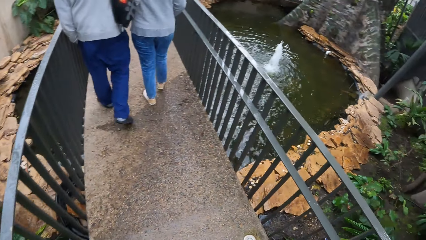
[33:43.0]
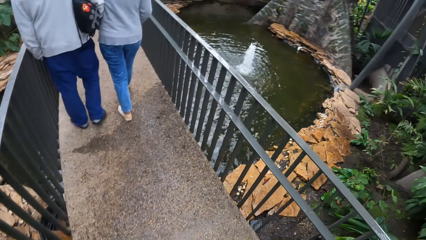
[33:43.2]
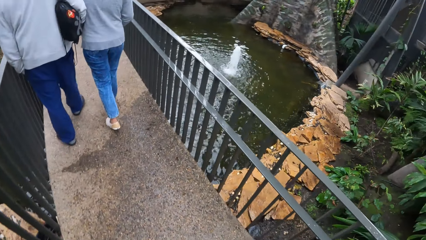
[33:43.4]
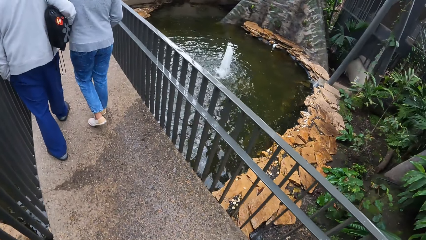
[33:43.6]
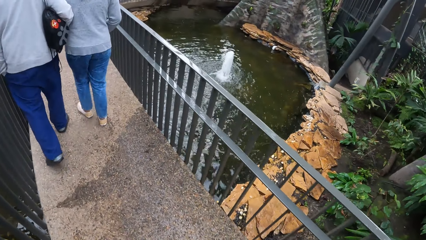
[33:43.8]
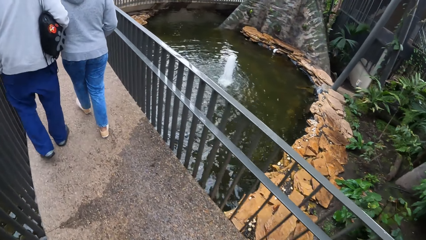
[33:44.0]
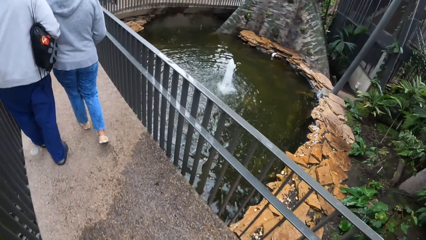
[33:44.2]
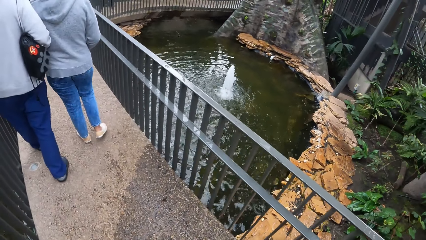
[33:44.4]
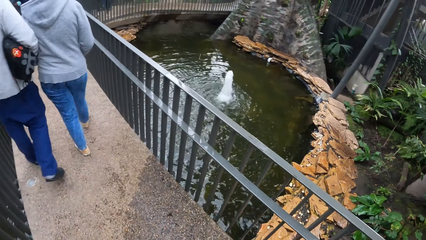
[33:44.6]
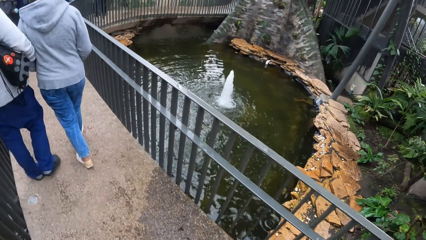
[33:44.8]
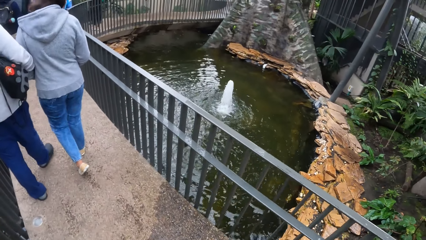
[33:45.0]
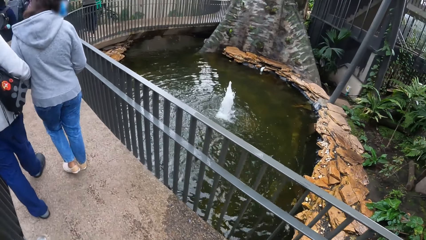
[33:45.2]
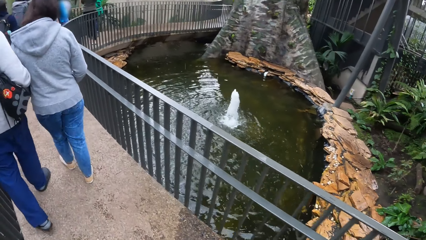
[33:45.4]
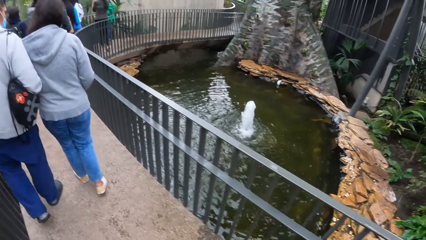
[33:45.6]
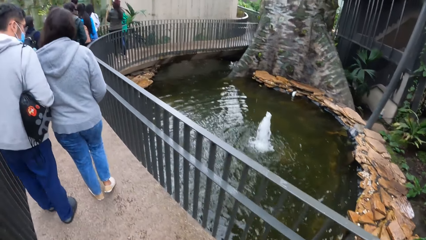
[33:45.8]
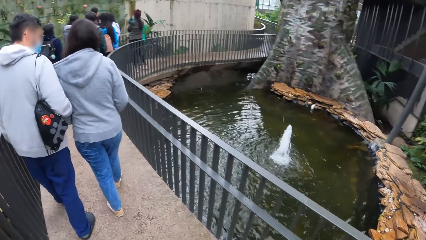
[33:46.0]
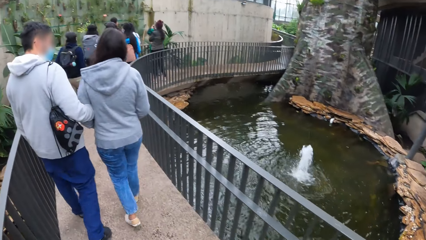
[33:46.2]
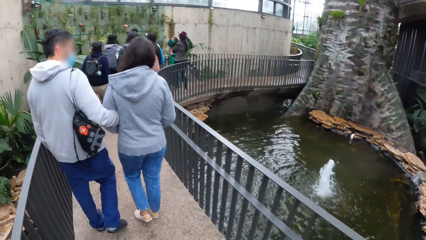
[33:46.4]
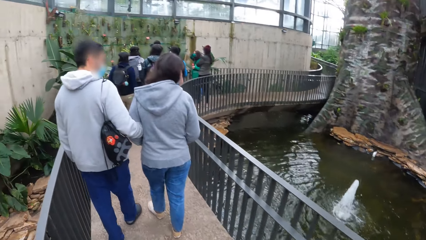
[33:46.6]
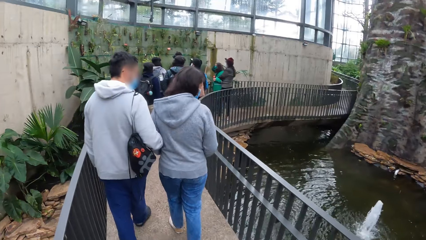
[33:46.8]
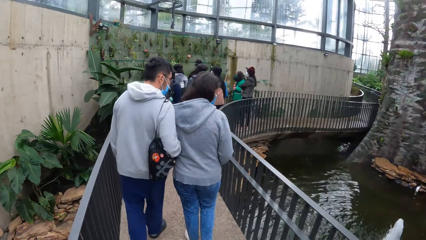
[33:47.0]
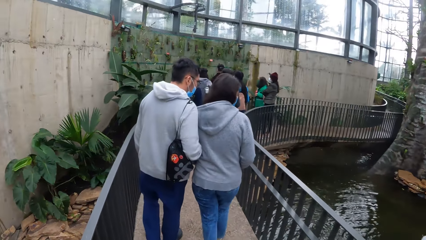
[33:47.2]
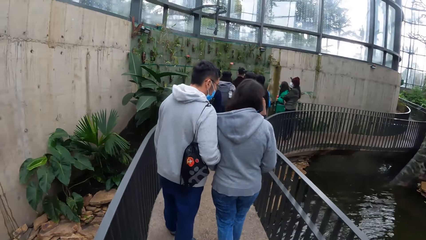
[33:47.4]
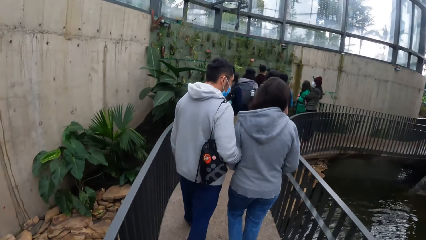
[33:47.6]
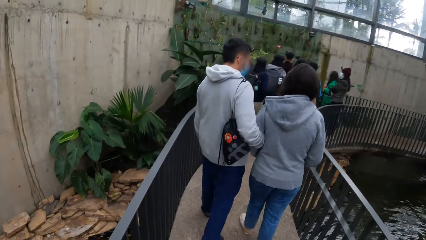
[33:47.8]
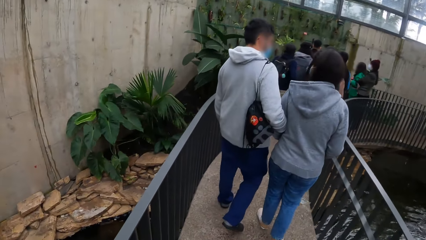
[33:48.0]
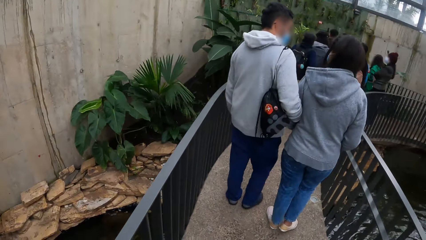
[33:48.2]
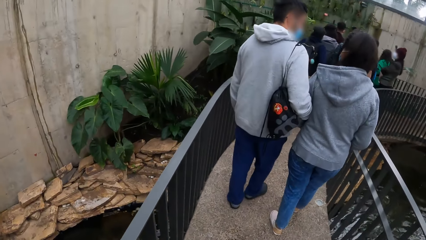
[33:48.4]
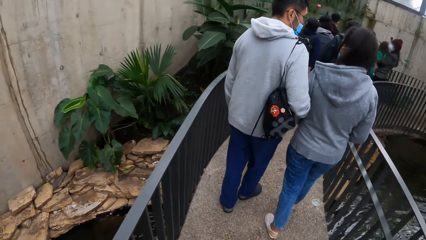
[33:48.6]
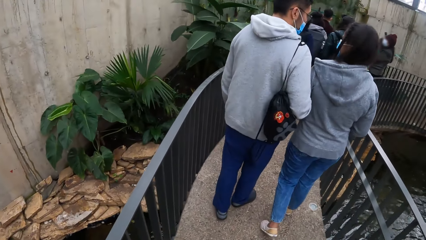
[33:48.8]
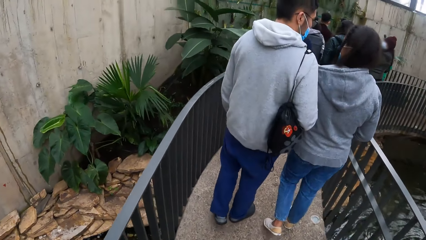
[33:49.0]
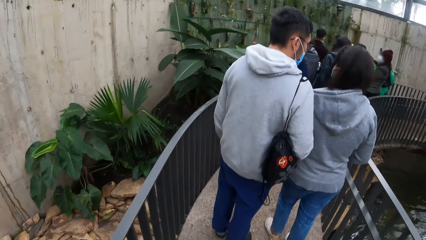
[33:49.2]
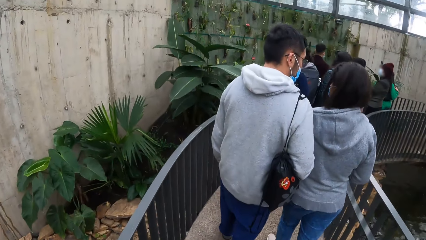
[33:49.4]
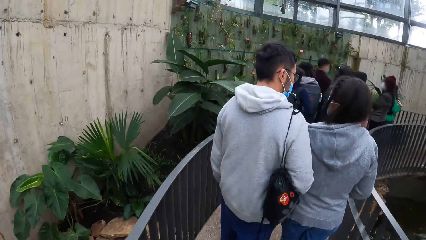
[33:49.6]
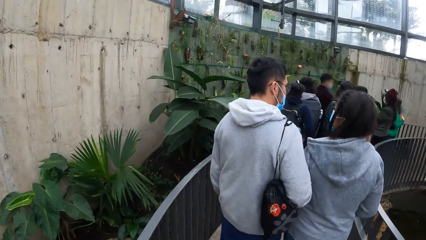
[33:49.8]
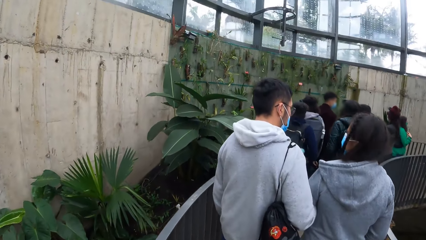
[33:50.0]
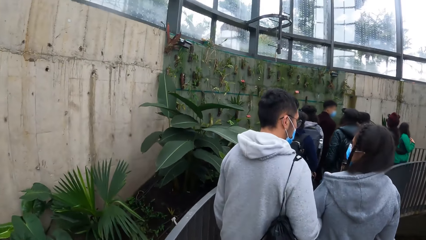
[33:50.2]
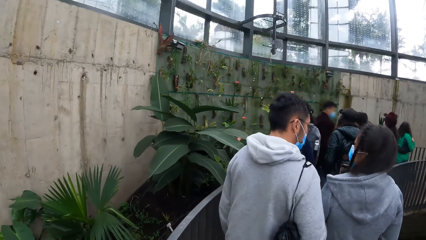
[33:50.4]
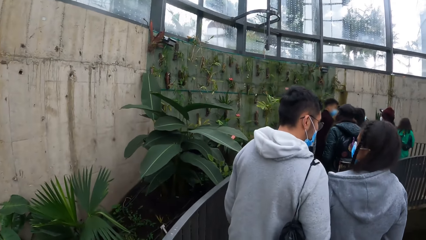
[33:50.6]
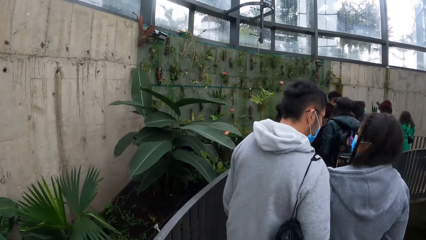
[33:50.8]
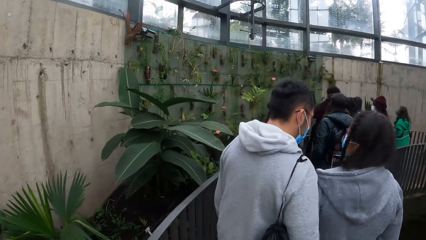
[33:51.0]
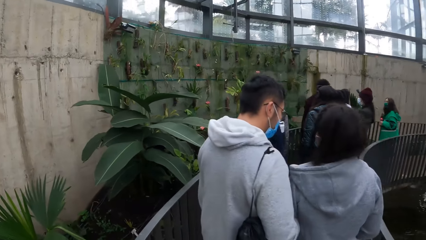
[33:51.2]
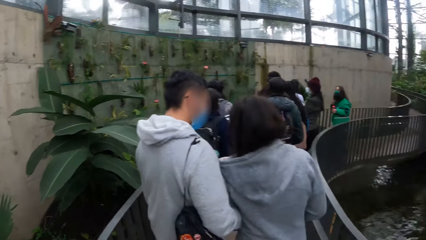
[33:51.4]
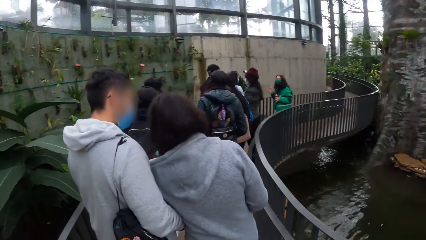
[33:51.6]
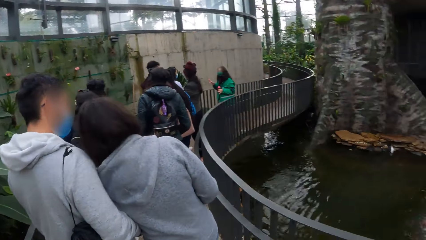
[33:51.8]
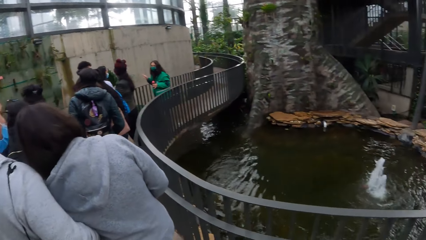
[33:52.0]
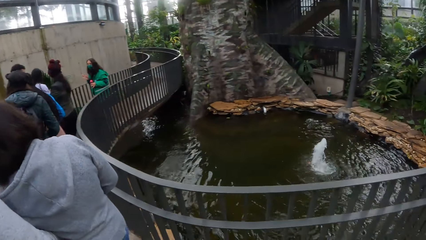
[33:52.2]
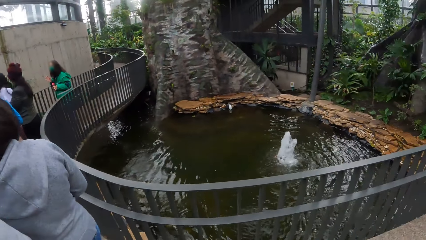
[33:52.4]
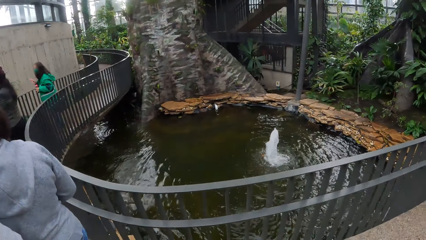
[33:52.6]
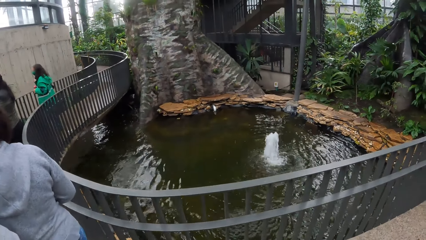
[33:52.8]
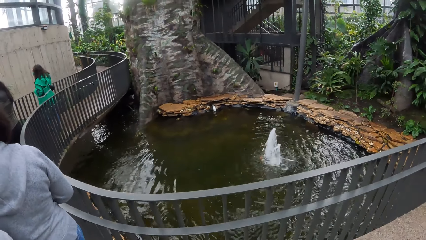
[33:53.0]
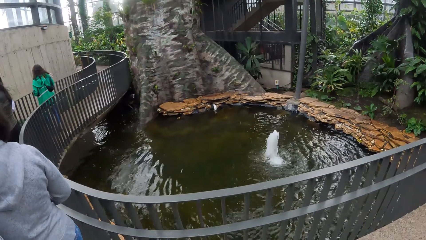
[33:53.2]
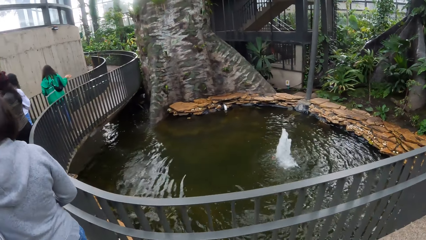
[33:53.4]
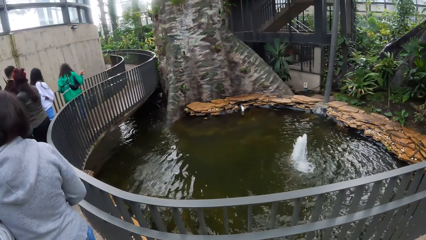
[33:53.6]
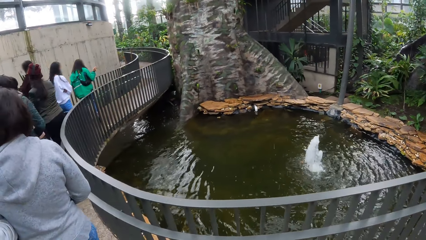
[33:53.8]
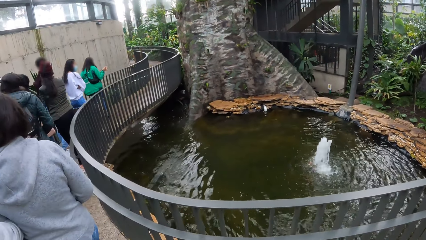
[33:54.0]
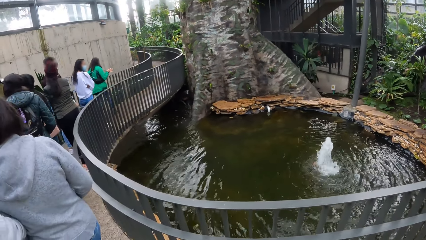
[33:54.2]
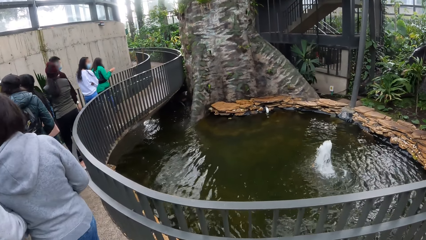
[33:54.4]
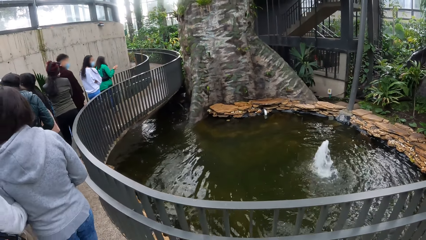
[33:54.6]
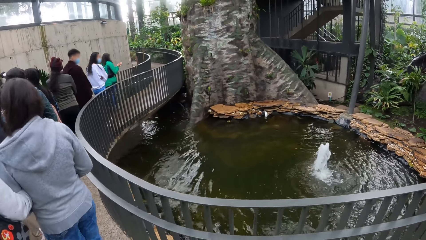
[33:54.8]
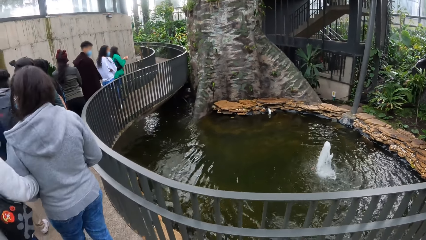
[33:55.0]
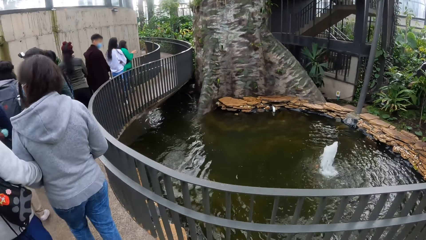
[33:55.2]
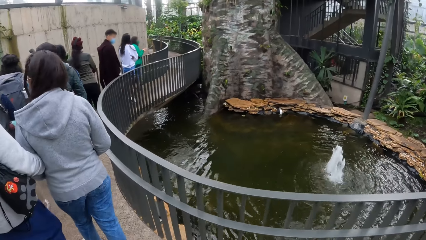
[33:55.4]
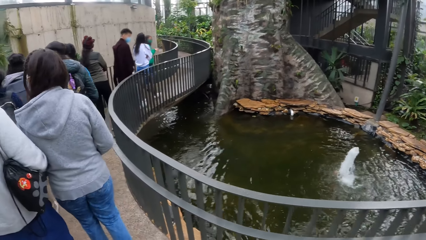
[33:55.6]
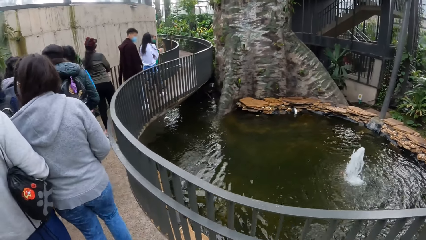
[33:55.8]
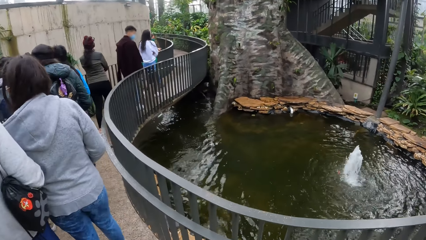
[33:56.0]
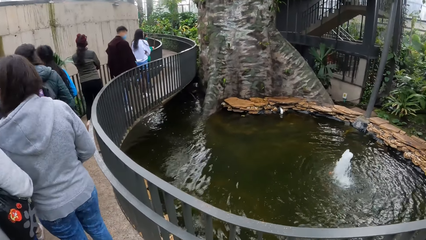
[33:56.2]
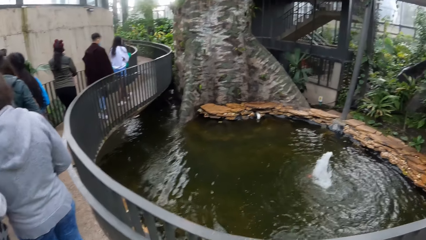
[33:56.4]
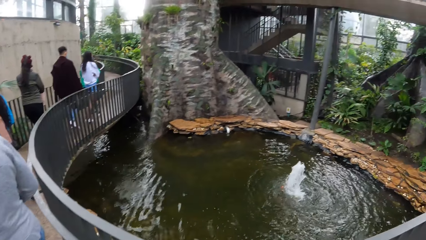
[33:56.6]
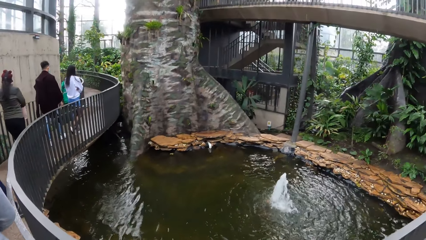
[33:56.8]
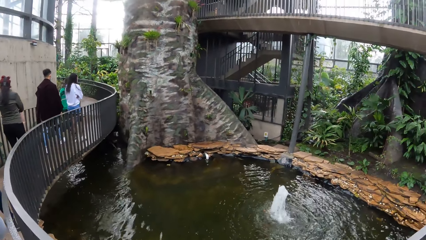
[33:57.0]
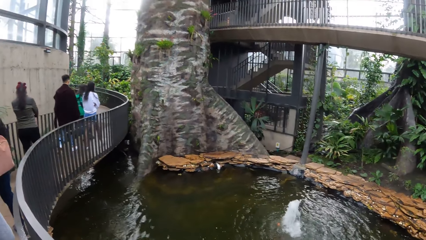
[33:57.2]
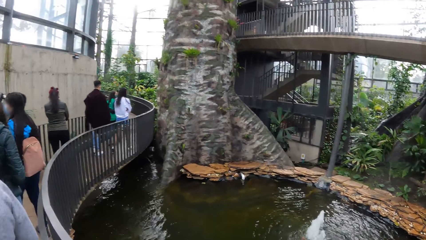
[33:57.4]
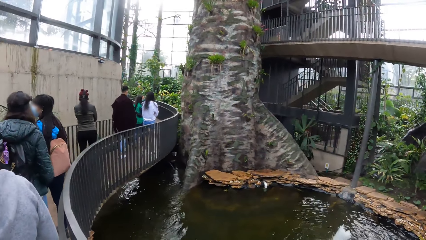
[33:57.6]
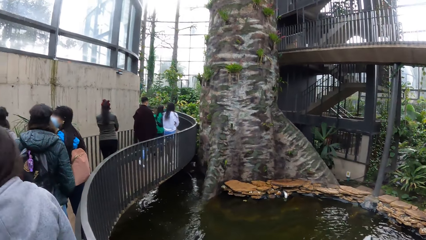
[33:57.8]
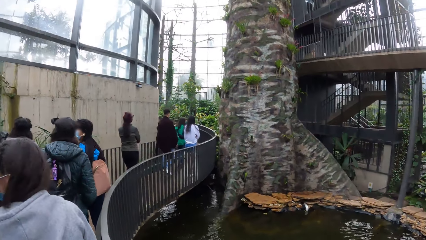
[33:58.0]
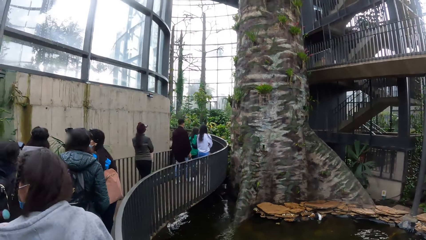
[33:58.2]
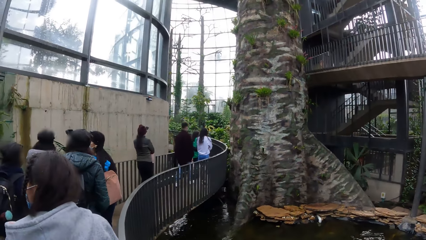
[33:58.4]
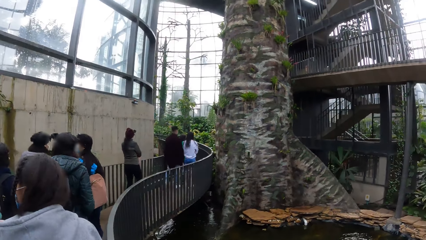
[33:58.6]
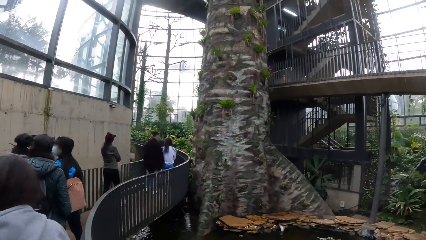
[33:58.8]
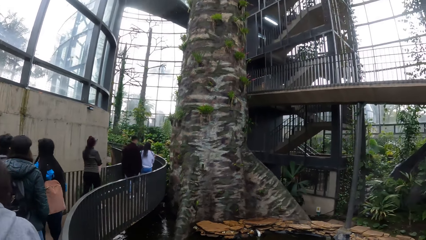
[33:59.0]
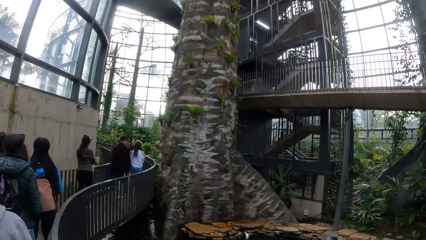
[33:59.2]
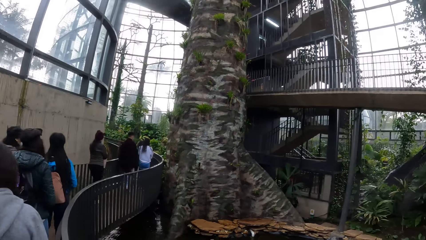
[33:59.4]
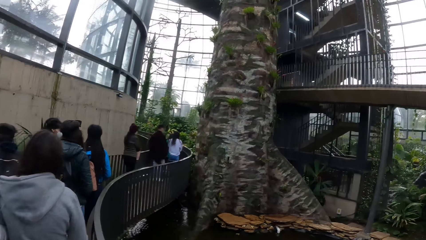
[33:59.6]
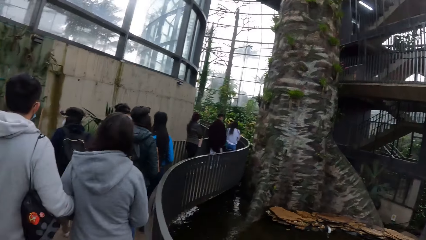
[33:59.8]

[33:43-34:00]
The camera wearer looks at the water fountain. They look at the wall. They look at the water fountain.
